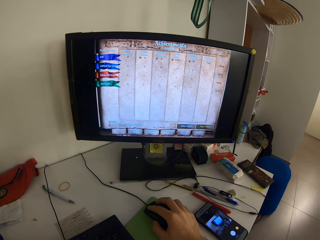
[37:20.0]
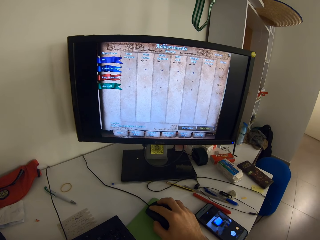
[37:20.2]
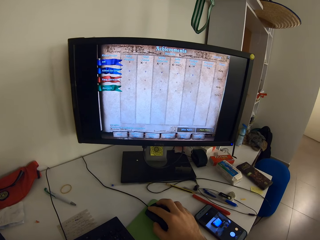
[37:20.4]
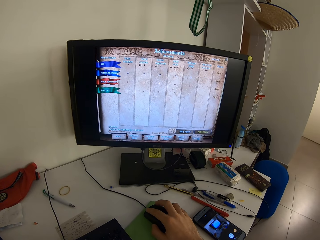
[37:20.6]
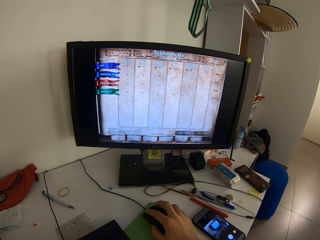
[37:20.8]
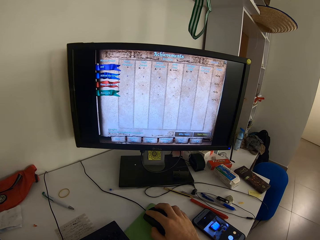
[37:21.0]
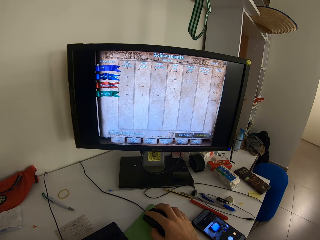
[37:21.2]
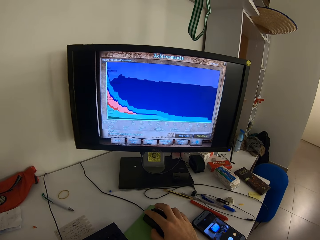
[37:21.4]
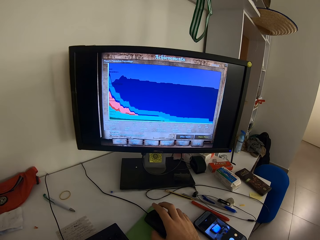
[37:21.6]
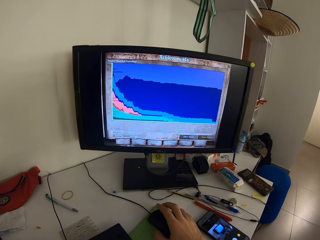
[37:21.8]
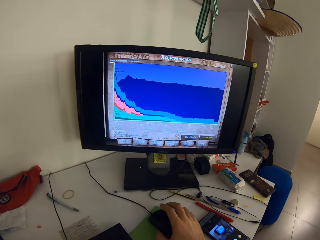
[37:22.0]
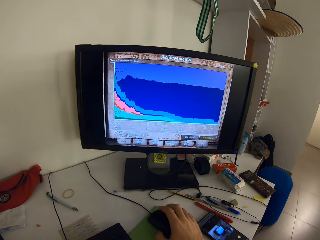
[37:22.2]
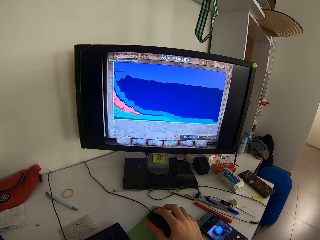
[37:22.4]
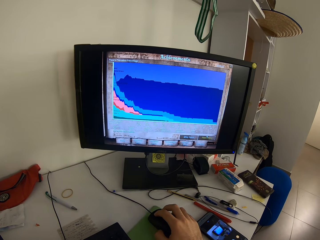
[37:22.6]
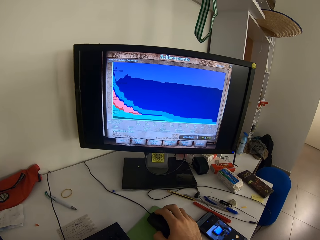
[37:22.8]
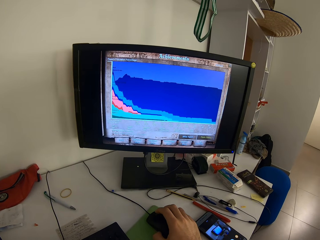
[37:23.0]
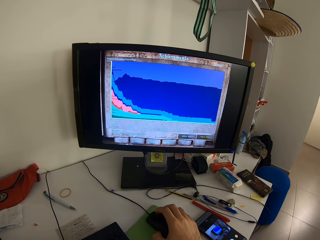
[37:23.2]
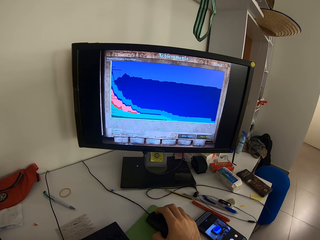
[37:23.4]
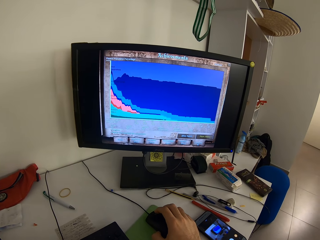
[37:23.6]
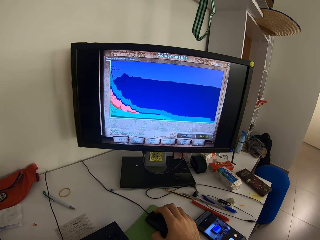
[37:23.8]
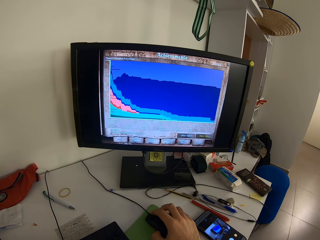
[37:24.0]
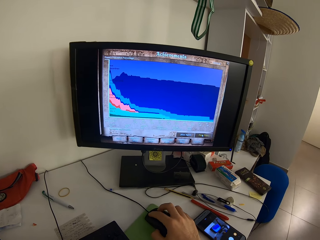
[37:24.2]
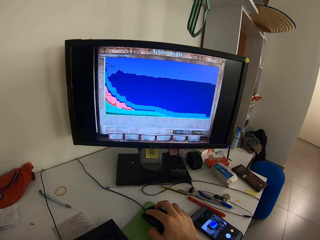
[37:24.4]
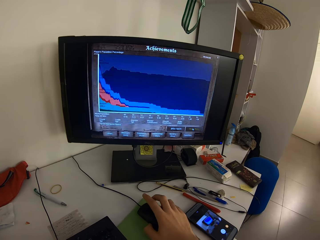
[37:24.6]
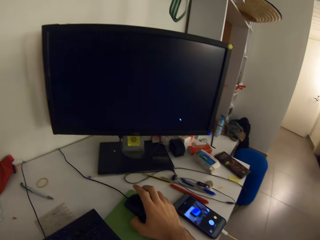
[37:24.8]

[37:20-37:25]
The camera wearer removes the hand from the mouse. They hold the mouse and operate the computer.
